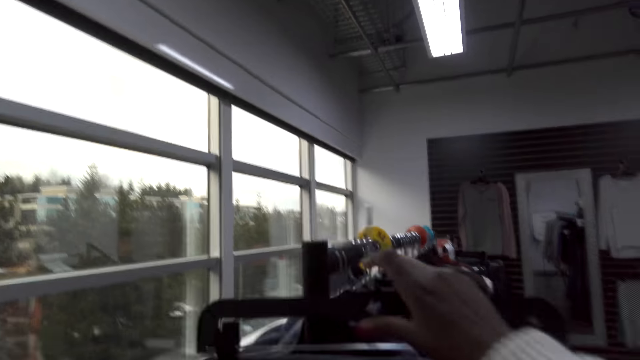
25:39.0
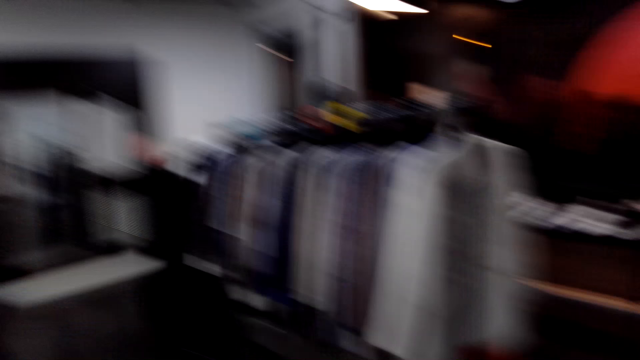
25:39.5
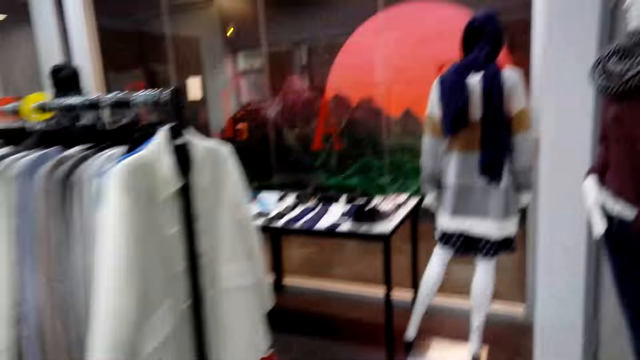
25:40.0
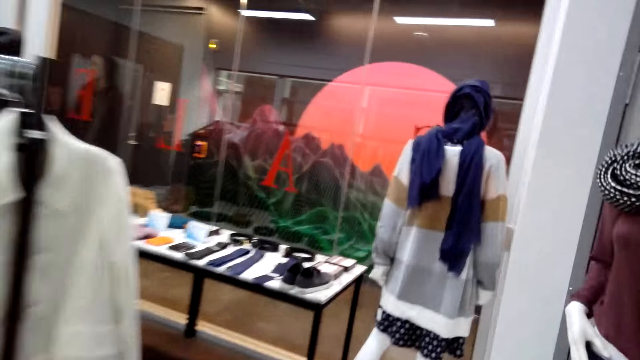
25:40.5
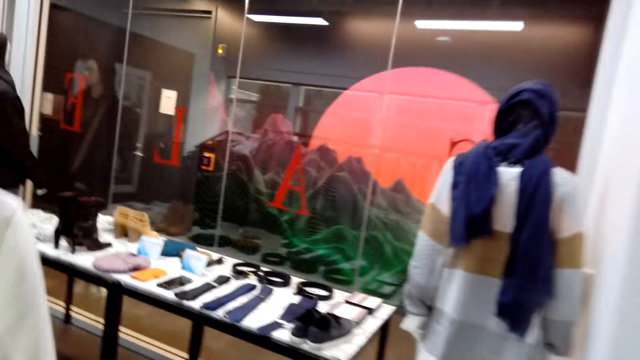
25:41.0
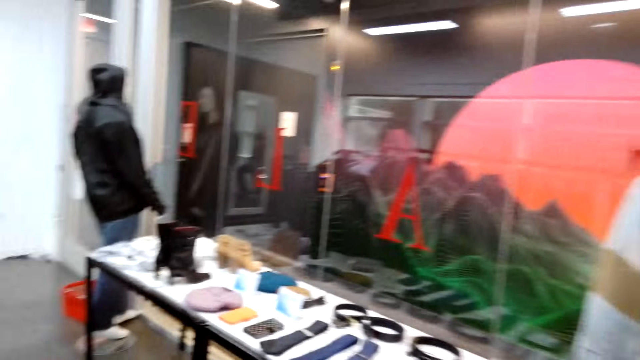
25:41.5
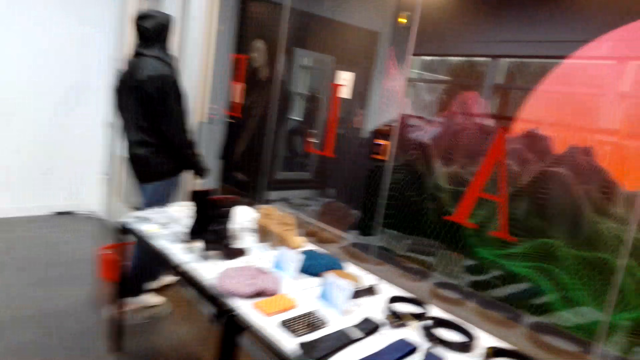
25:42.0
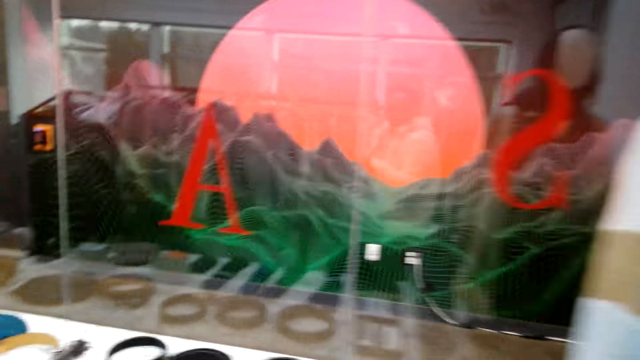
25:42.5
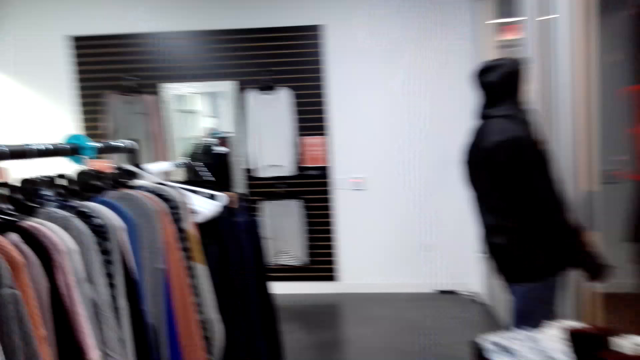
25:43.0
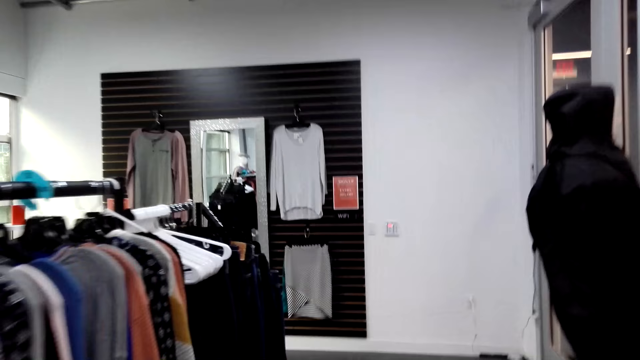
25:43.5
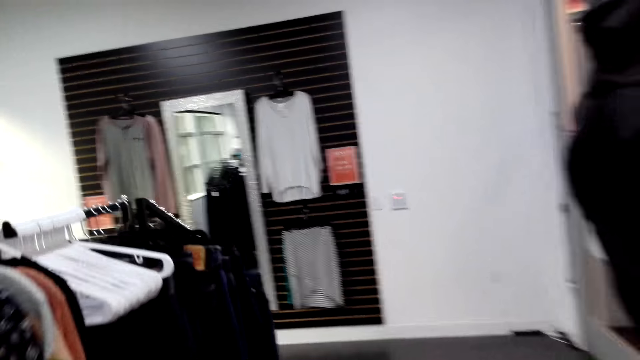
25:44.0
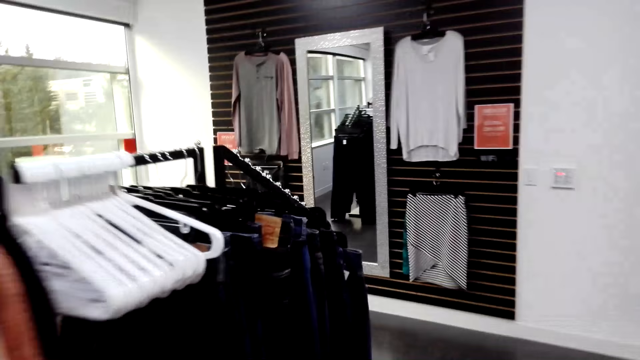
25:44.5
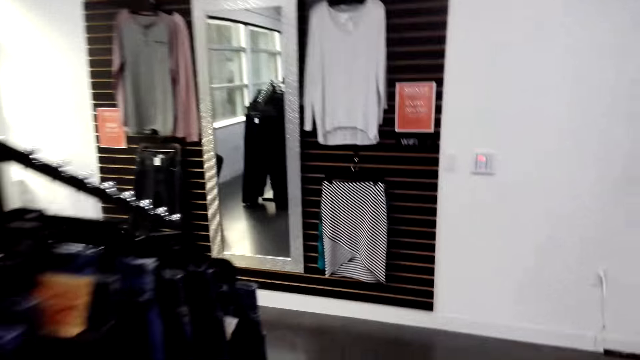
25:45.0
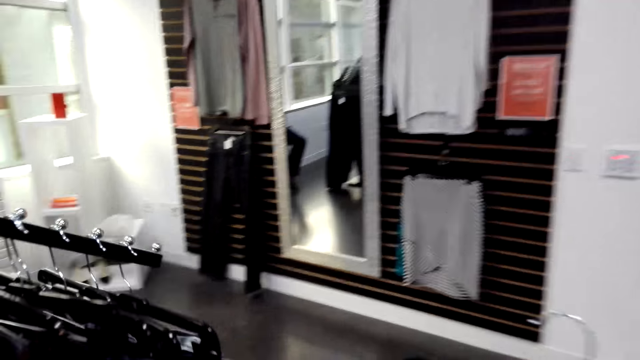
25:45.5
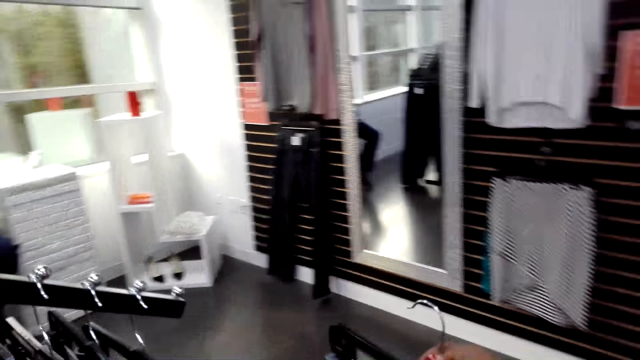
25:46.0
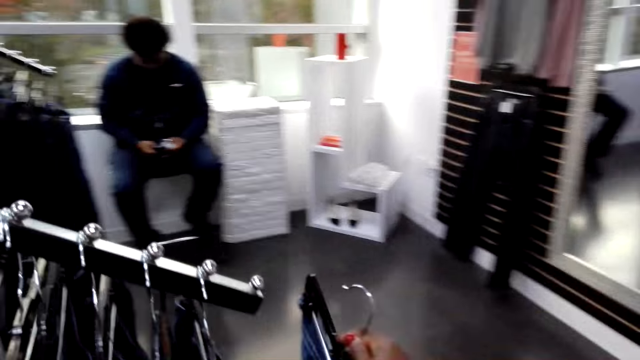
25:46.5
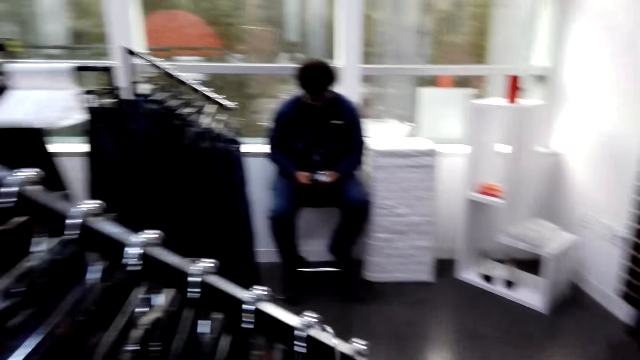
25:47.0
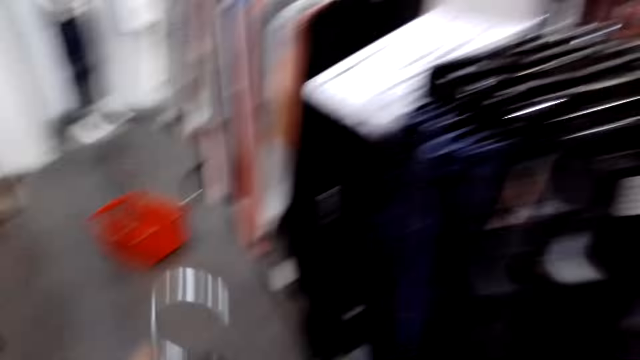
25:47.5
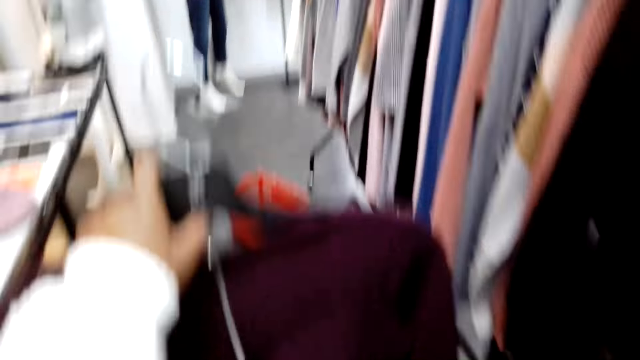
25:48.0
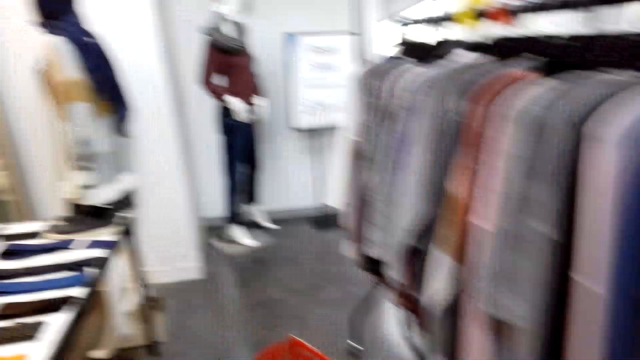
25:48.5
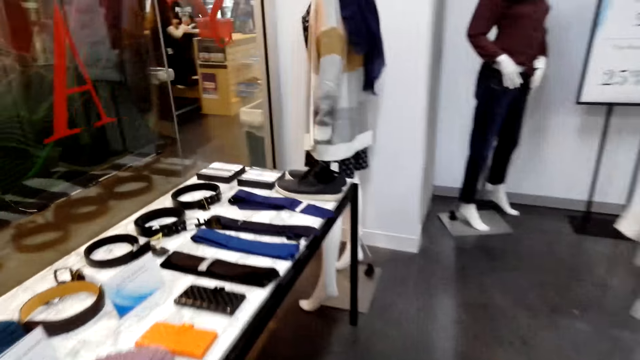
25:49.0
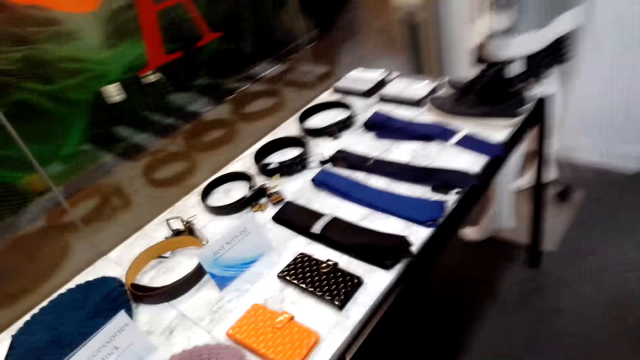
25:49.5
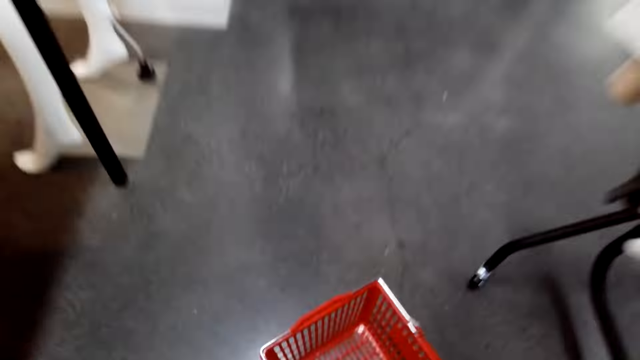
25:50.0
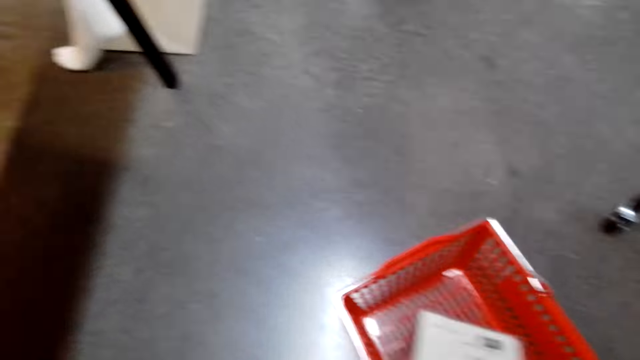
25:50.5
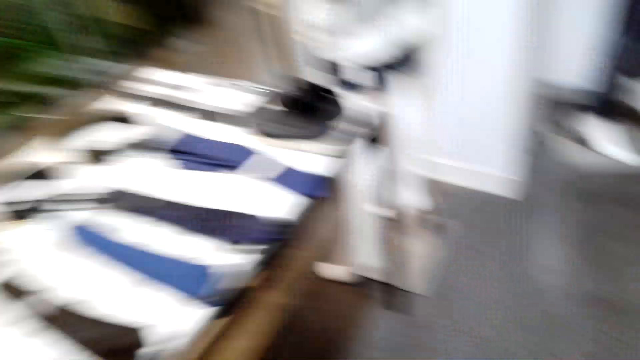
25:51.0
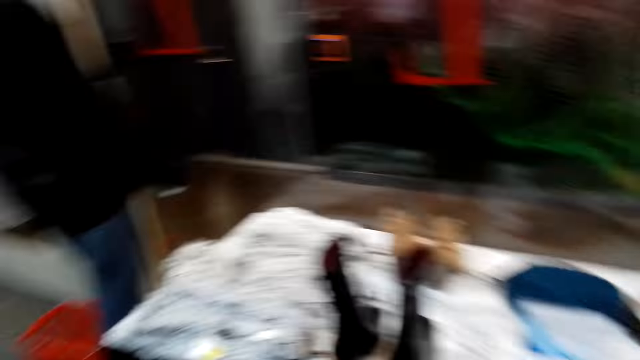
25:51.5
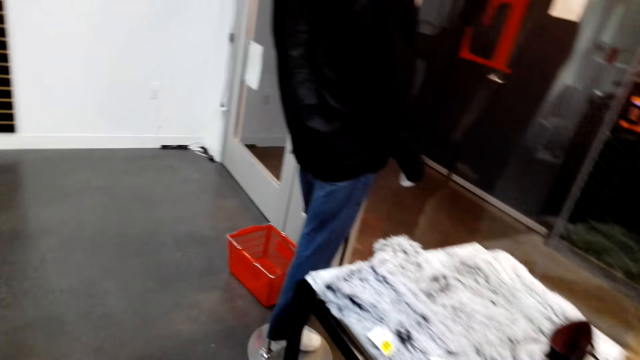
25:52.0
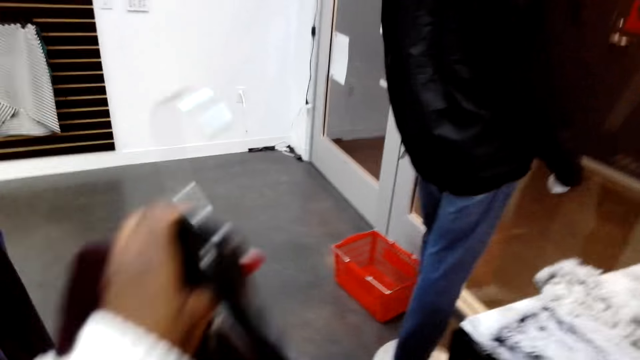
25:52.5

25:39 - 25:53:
The camera wearer picks up a jeans trouser on a hanger. They walk in a cloth shop. A person stares at a phone. The camera wearer hangs the jeans trouser on a hanger. They look around, walk in the cloth shop, and hold a cloth. They pick up a hat in a cart. They walk around. They look around.

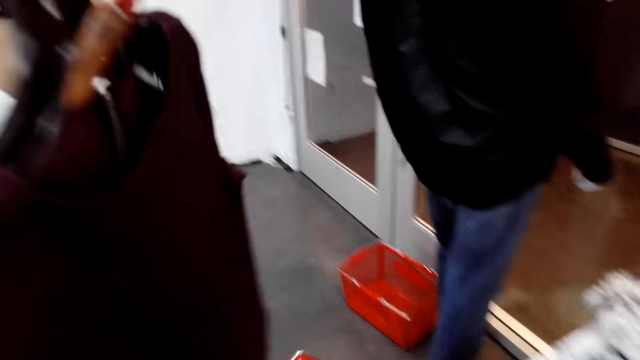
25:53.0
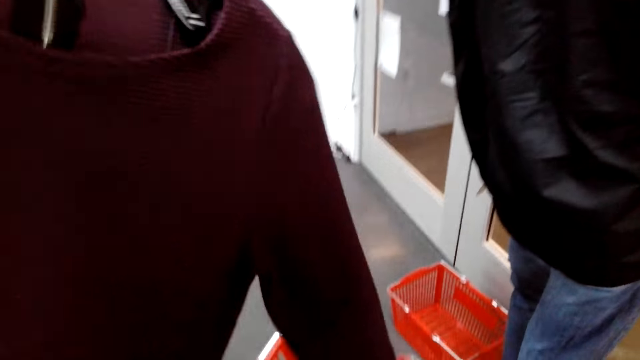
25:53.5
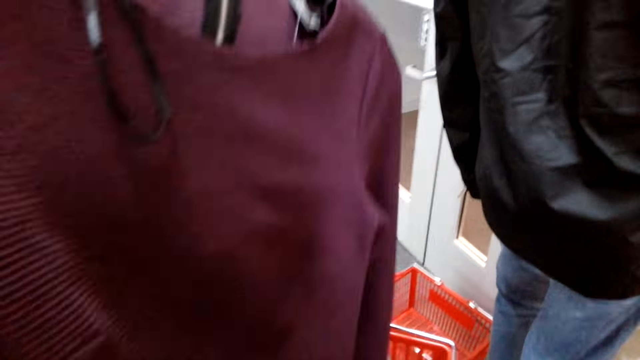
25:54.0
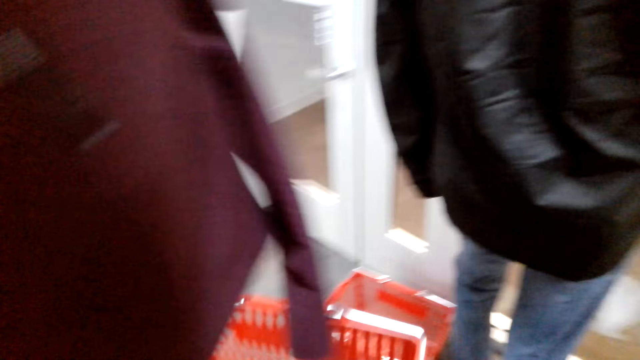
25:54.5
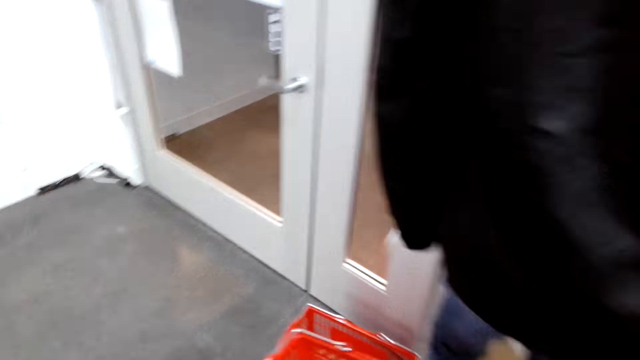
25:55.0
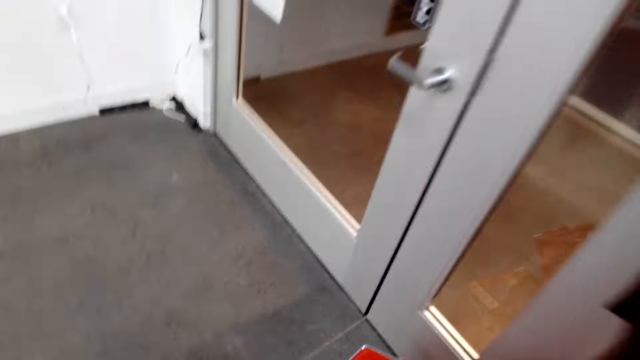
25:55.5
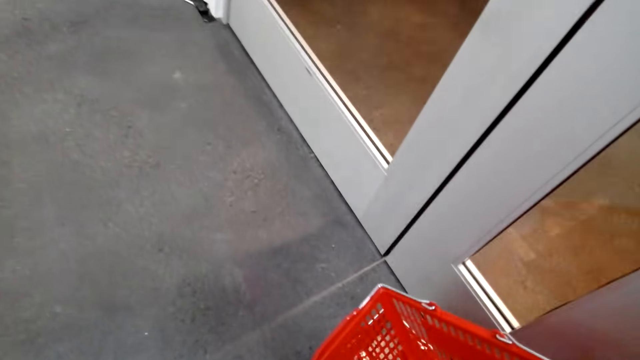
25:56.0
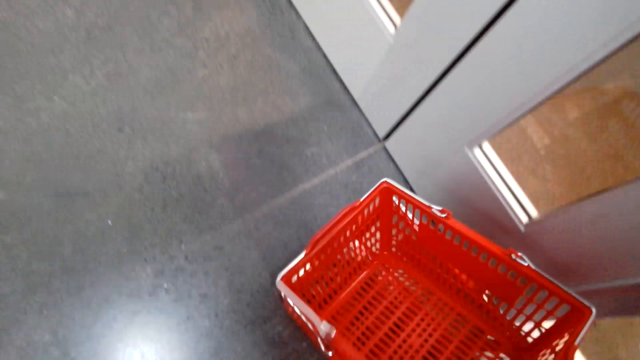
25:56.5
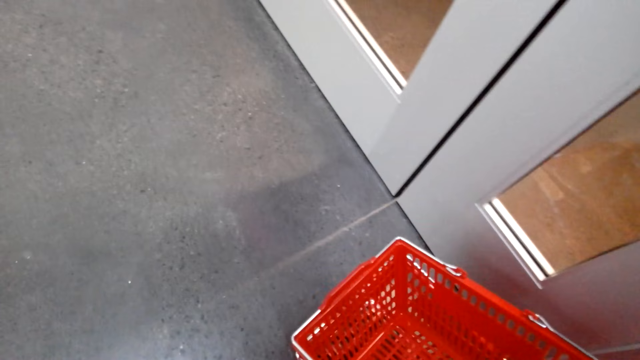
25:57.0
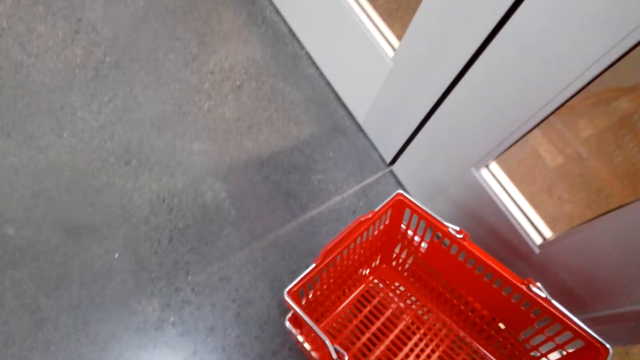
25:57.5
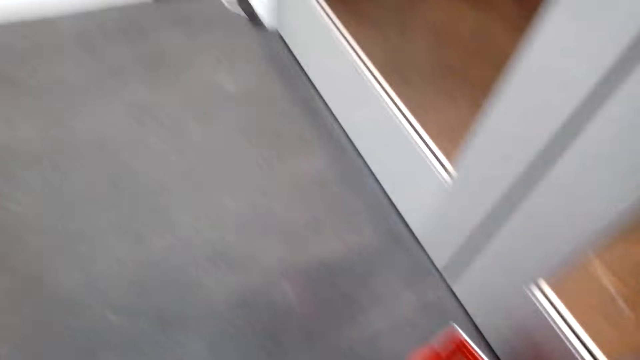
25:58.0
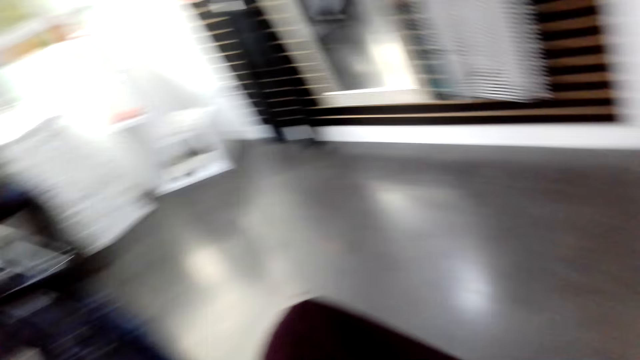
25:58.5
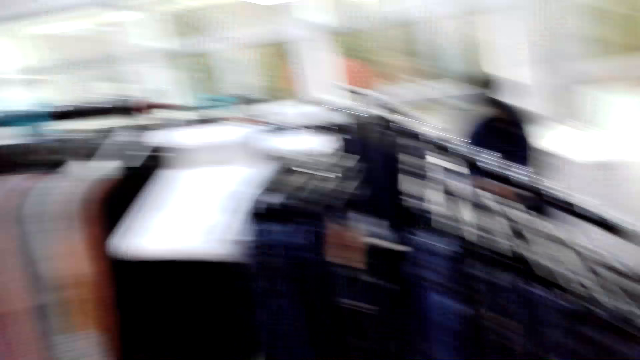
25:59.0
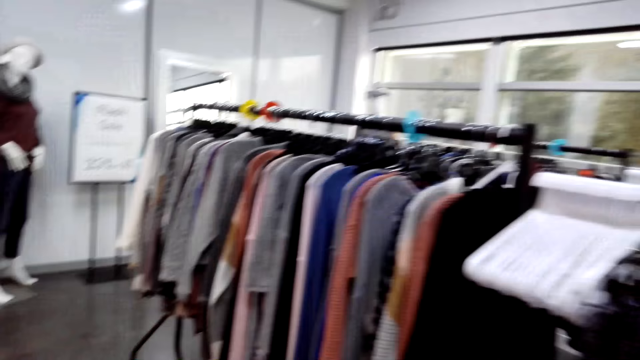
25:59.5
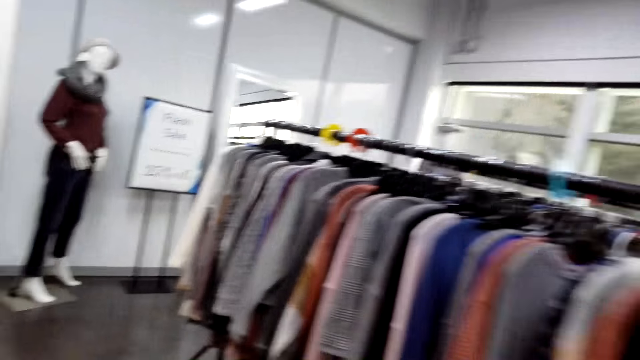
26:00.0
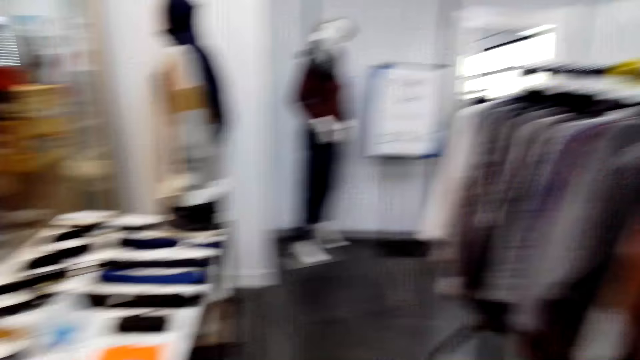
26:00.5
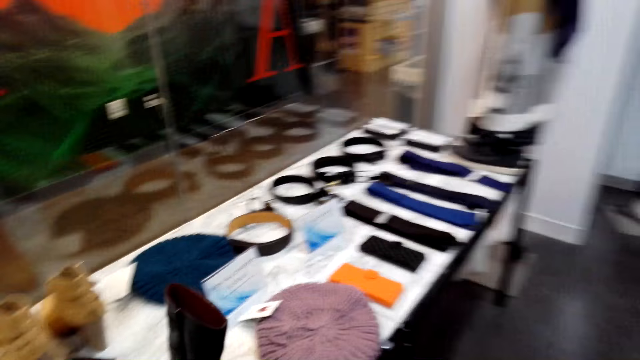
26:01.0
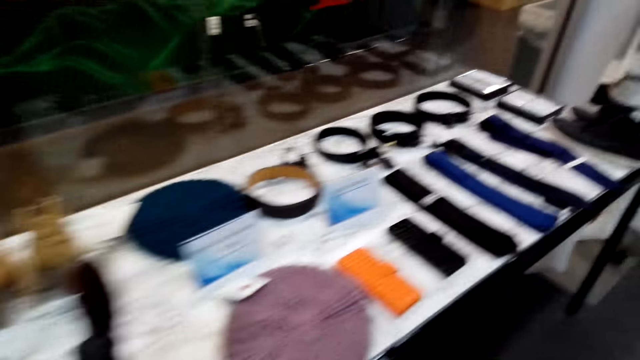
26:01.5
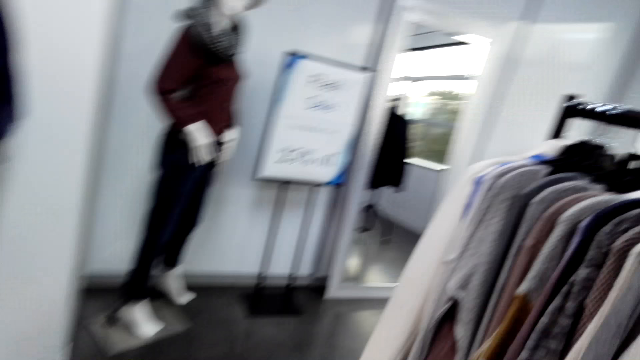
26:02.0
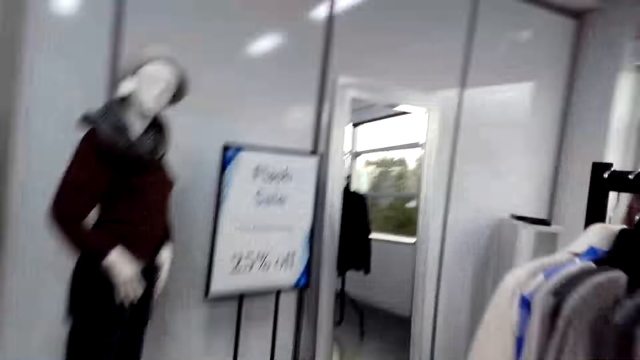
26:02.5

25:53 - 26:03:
The camera wearer holds a cloth. They straighten a blouse. A person walks around. The camera wearer puts a cart on the floor. They walk in a cloth shop.
